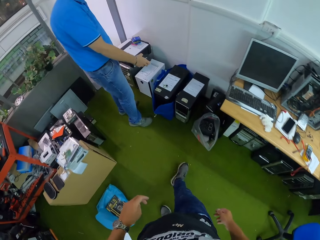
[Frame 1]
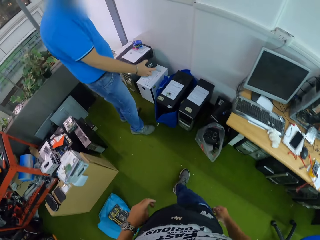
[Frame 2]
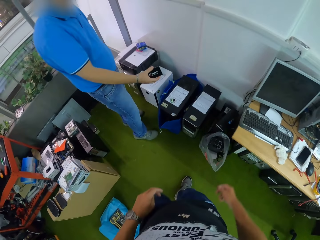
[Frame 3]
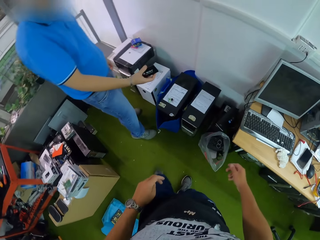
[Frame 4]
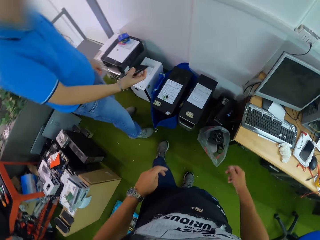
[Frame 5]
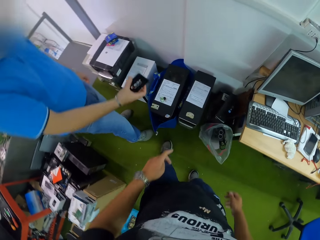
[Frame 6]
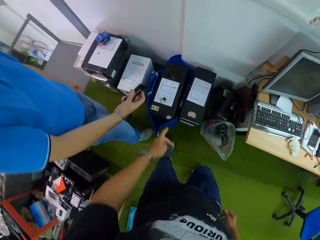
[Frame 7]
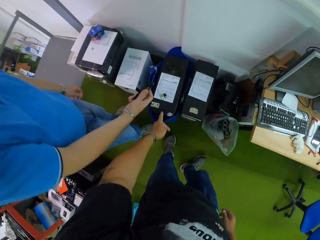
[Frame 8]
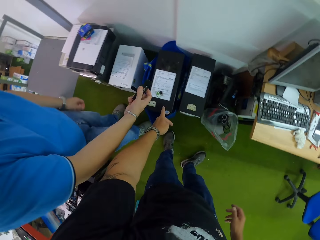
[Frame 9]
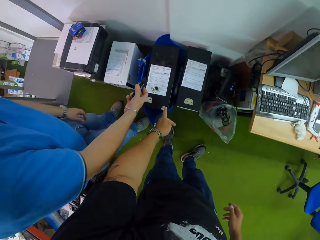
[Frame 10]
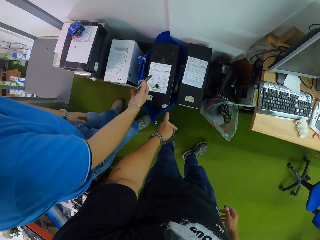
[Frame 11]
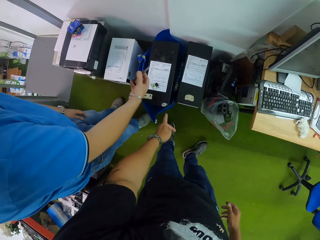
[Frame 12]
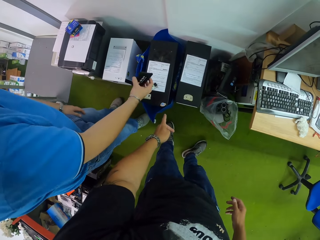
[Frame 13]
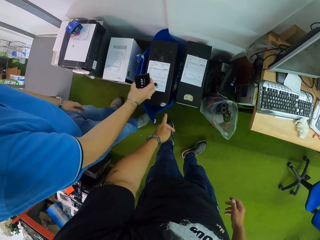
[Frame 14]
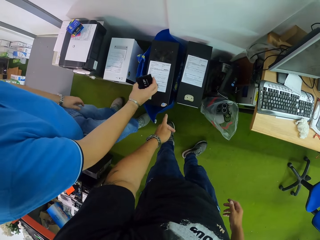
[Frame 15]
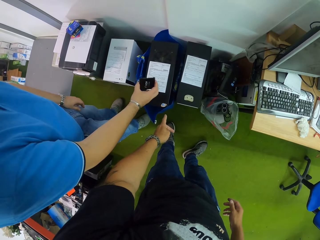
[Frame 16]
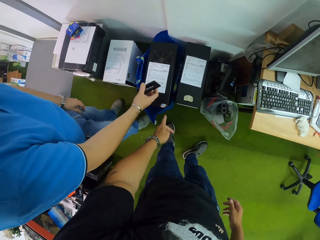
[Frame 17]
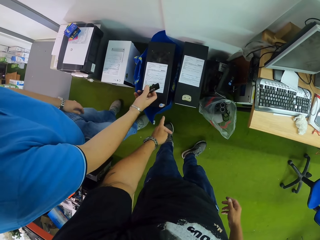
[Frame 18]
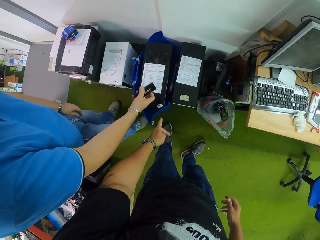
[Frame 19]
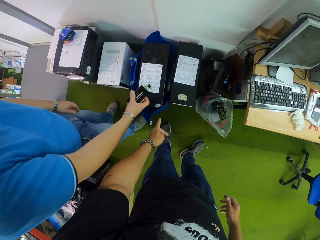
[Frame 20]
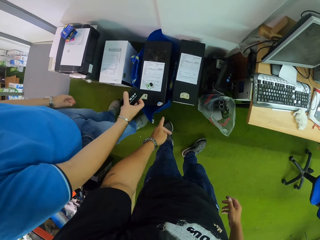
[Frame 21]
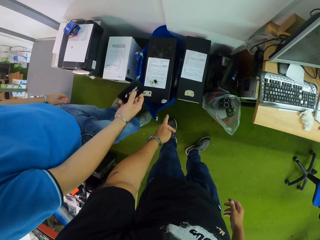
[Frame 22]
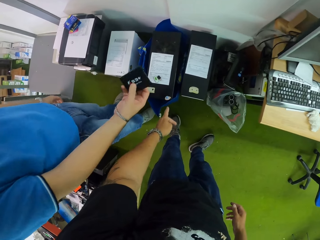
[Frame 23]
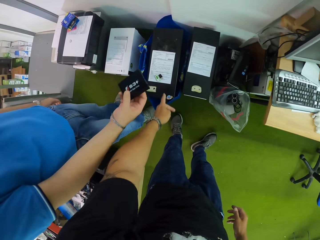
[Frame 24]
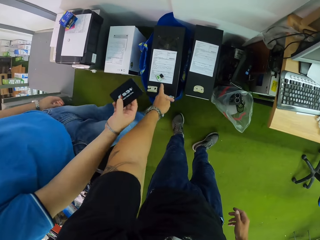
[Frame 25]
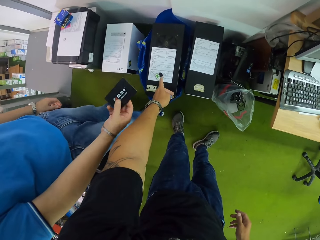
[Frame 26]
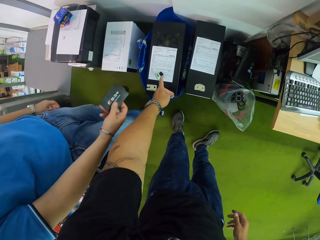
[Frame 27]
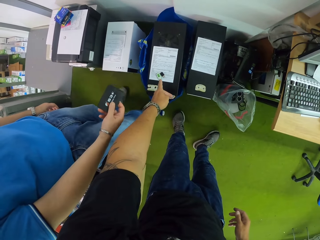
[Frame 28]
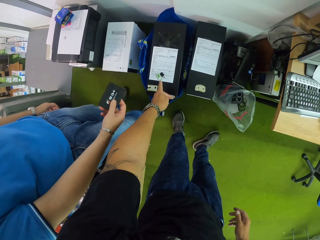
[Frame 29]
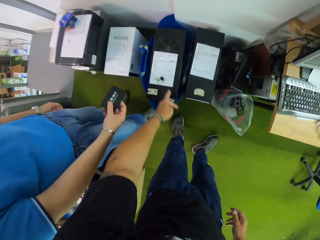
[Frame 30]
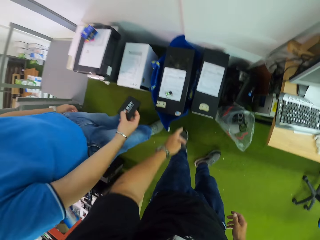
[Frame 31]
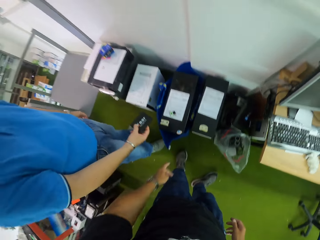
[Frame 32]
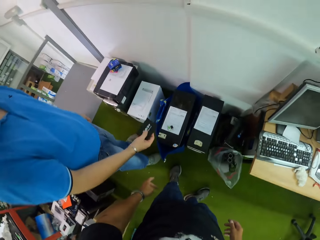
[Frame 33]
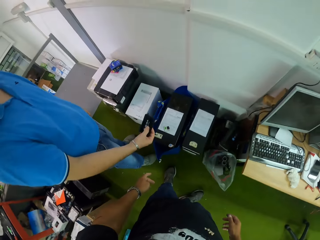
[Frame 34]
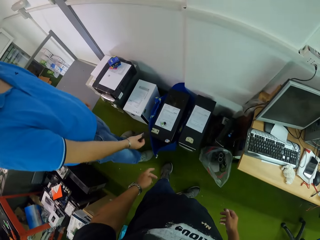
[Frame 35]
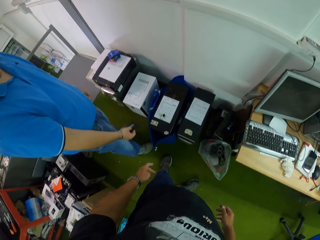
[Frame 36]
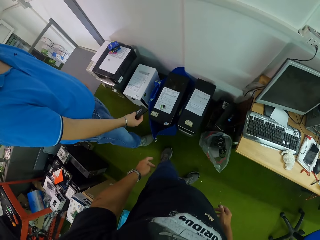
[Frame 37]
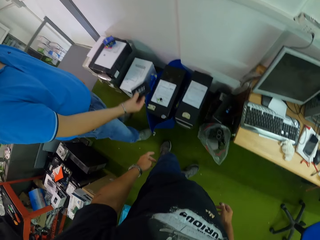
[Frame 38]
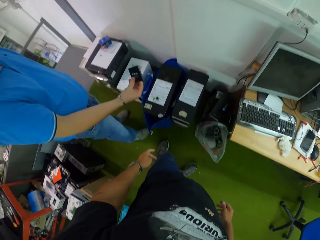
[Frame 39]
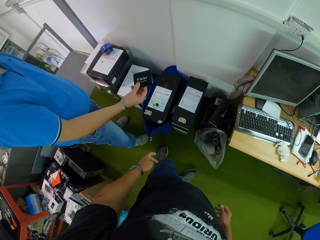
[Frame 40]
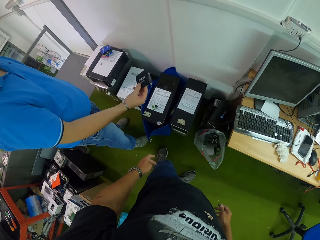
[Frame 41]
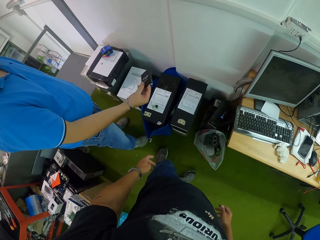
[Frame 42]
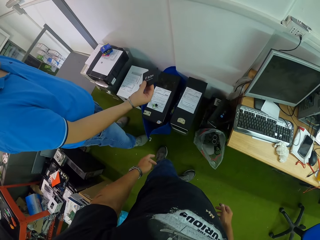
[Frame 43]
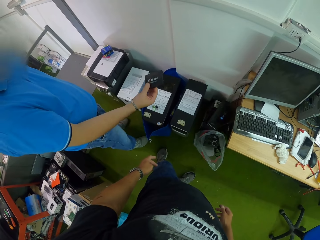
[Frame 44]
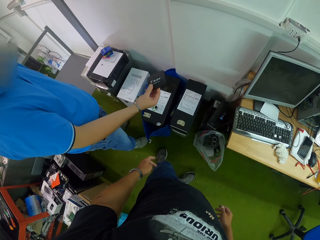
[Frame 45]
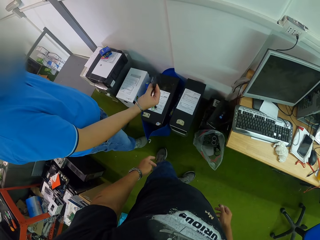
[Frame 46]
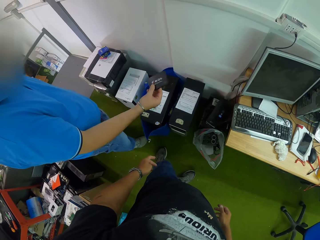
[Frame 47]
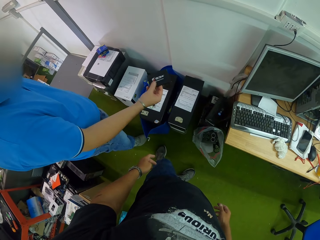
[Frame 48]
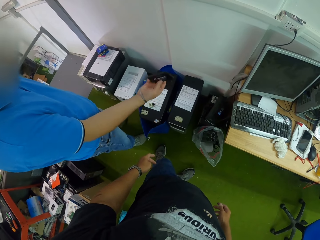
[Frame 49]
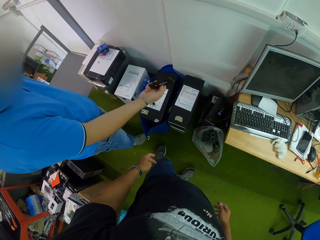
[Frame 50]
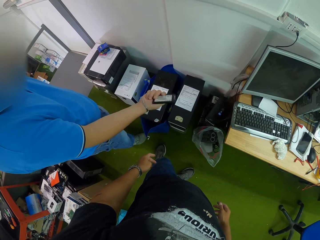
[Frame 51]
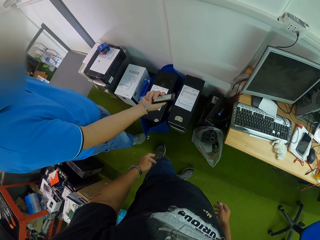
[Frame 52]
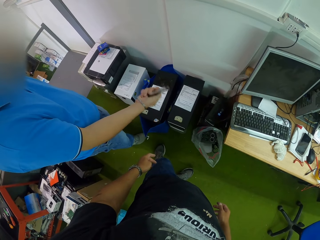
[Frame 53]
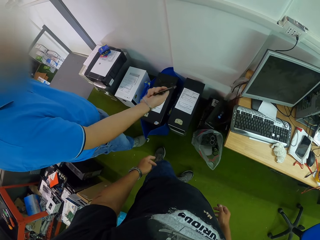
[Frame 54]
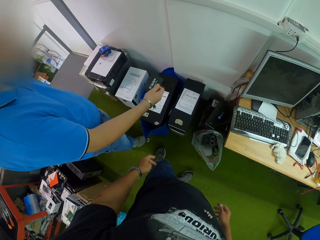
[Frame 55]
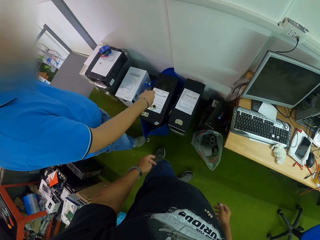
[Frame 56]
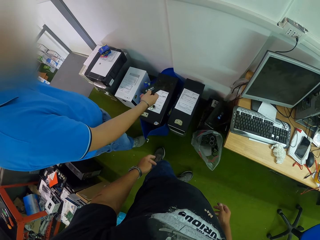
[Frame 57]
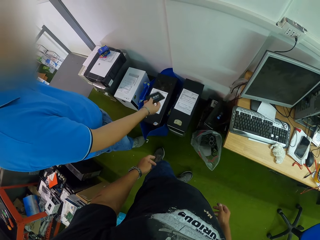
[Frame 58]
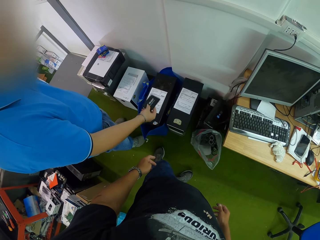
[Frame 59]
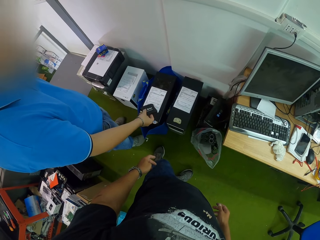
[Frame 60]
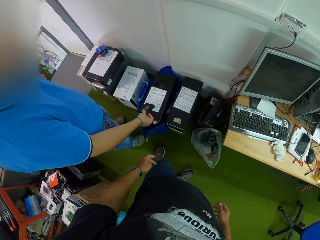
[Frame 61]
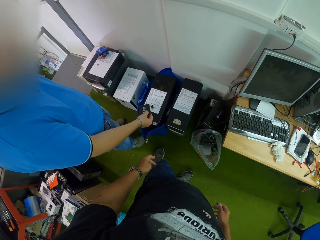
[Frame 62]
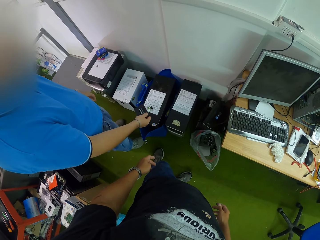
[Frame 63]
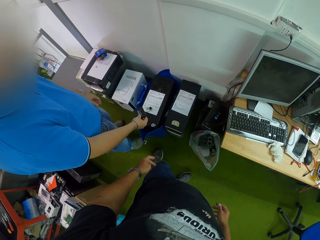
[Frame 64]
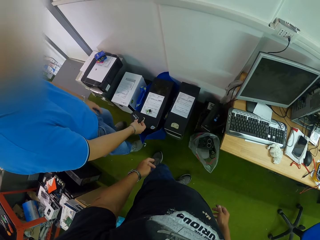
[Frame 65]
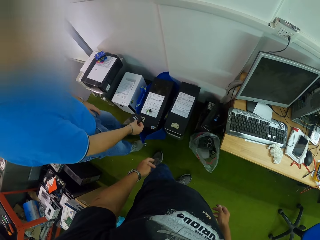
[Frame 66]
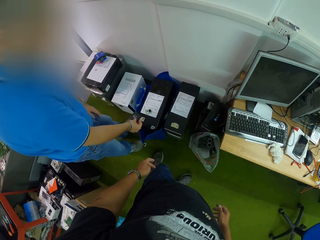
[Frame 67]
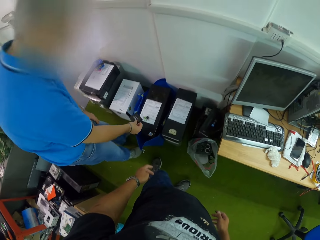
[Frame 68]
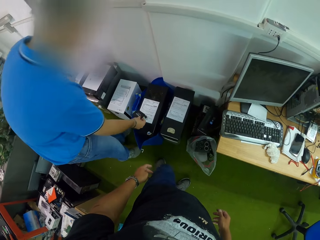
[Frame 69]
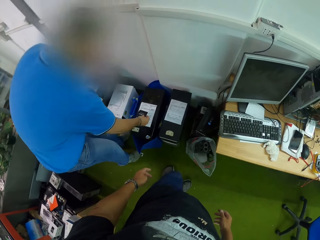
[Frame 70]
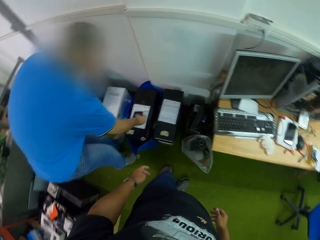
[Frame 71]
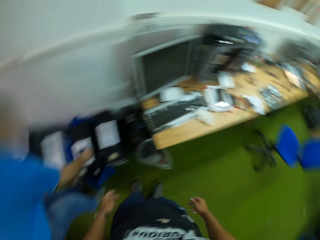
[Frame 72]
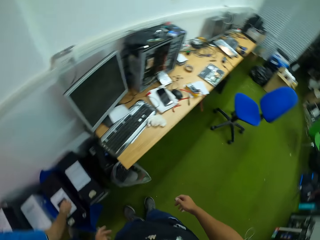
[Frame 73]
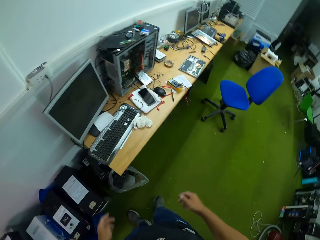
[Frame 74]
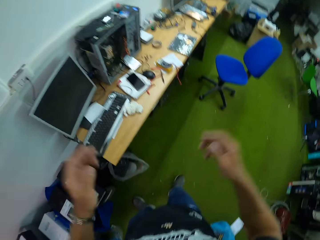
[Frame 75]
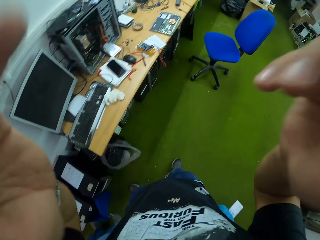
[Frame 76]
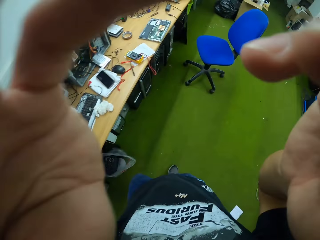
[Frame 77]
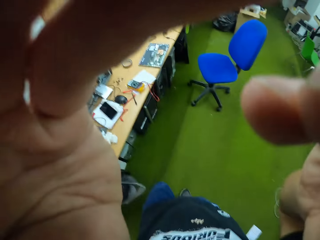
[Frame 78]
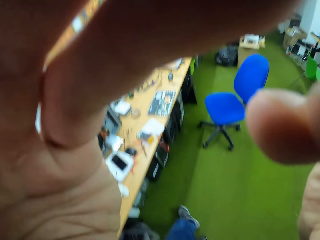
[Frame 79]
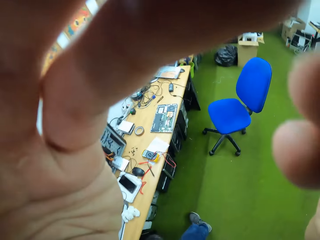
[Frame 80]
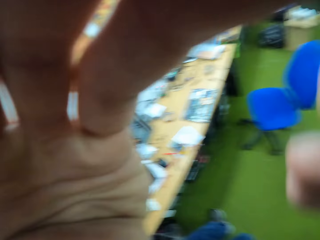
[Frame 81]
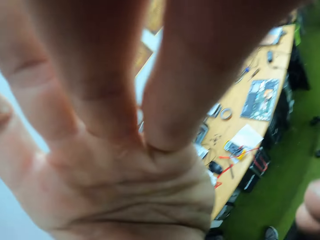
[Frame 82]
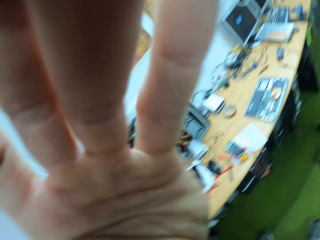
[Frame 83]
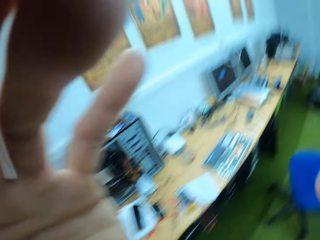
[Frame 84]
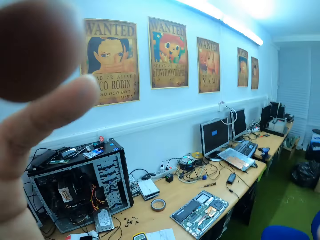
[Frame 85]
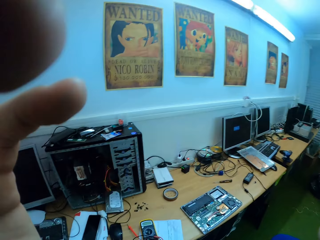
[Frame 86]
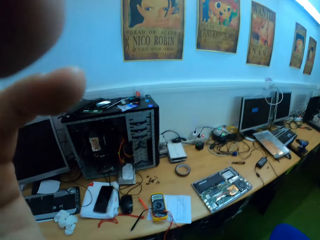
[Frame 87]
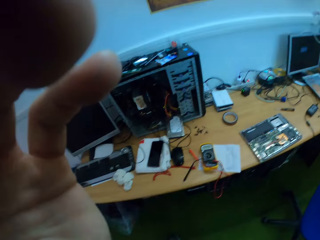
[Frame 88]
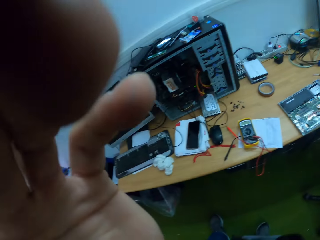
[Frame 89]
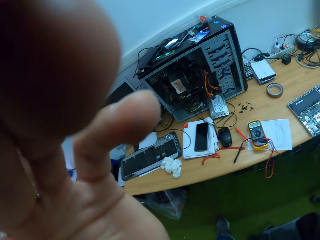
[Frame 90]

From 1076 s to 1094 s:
The camera wearer points his left index finger at a CPU on the floor. A man converses with the camera wearer about a hard drive in his right hand. The man drops the hard drive on a CPU with his right hand. The camera wearer fixes the camera.
